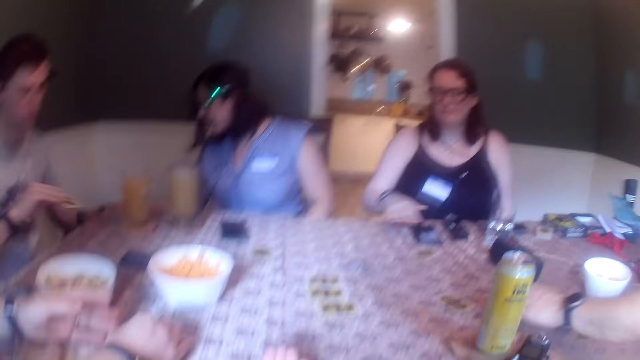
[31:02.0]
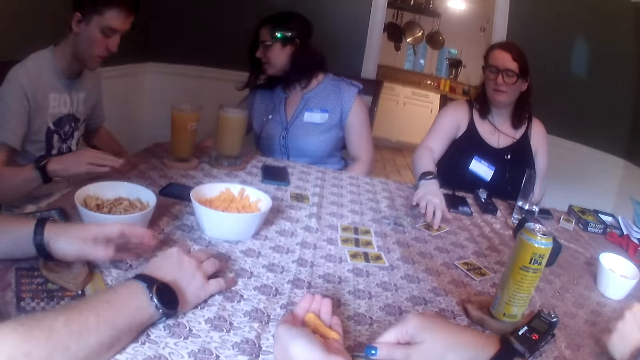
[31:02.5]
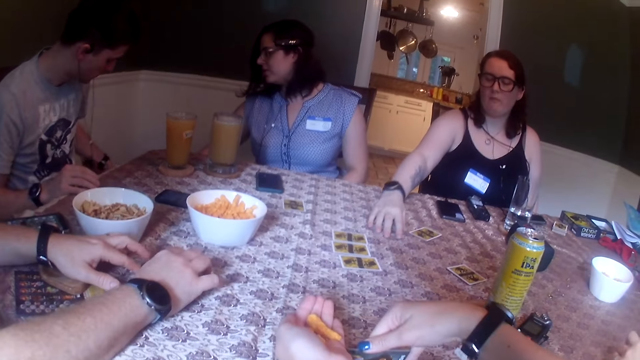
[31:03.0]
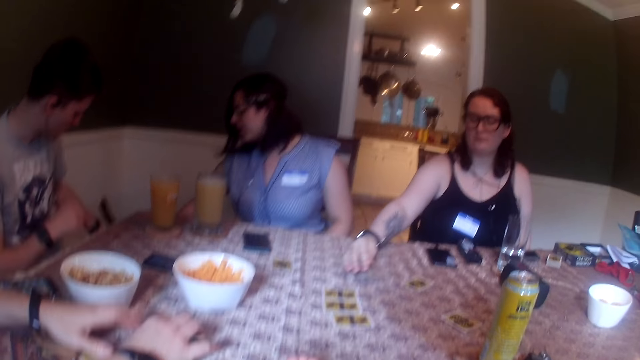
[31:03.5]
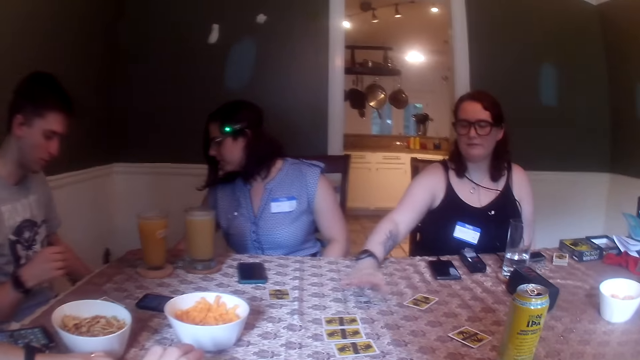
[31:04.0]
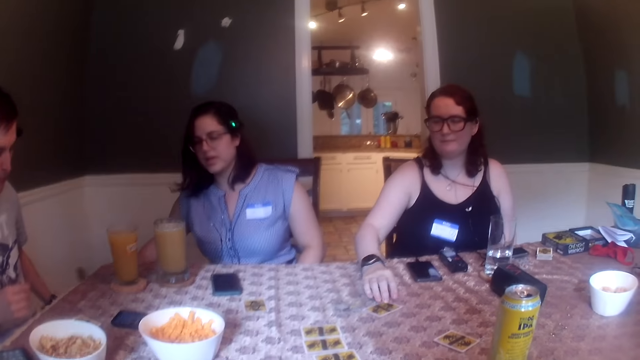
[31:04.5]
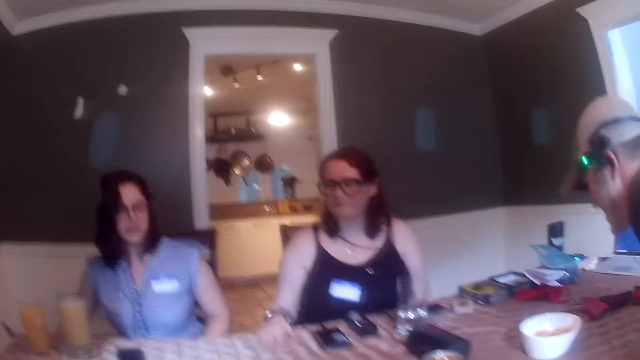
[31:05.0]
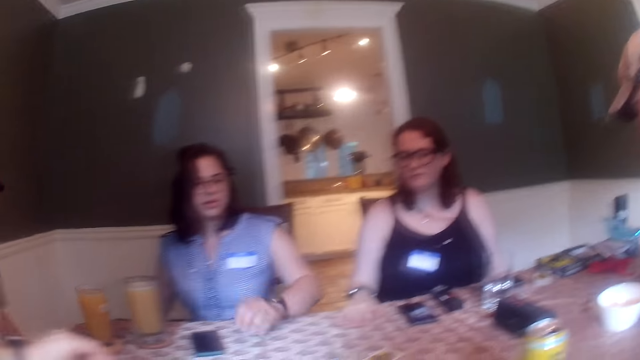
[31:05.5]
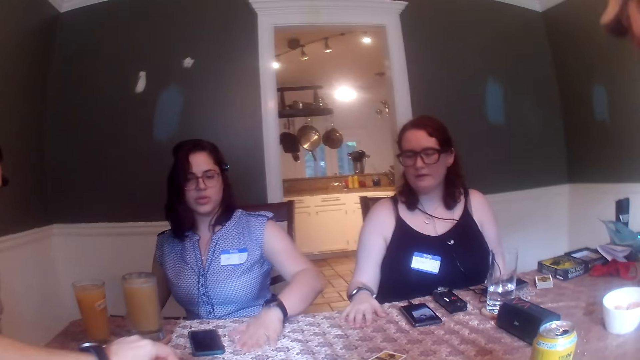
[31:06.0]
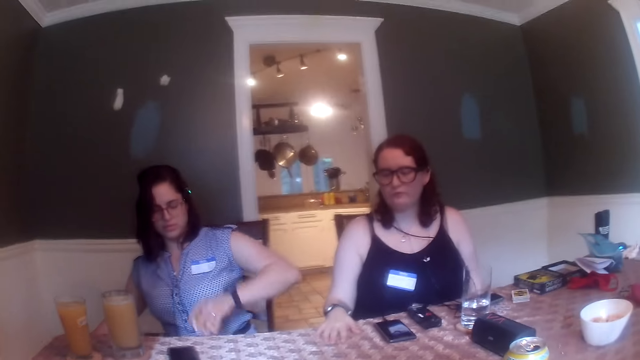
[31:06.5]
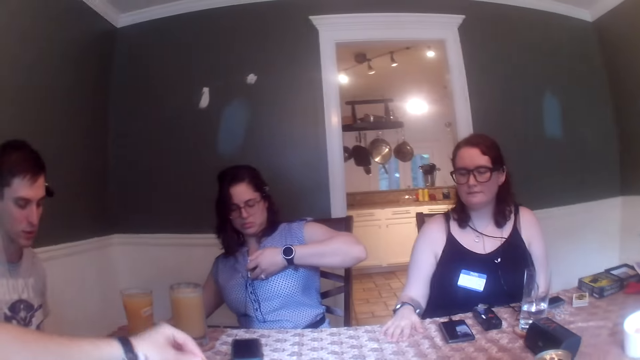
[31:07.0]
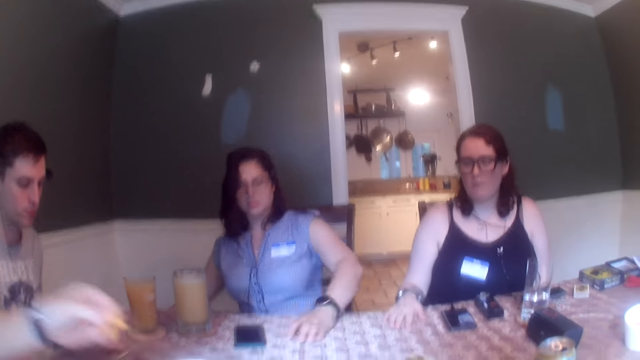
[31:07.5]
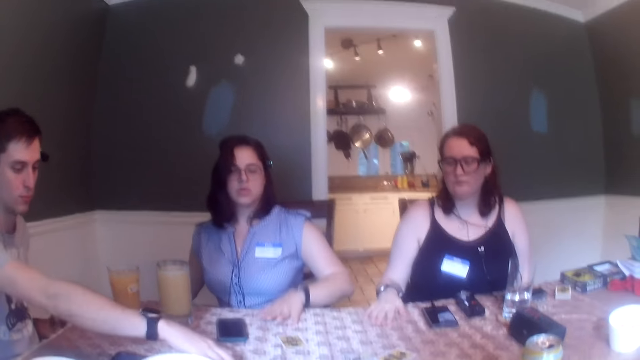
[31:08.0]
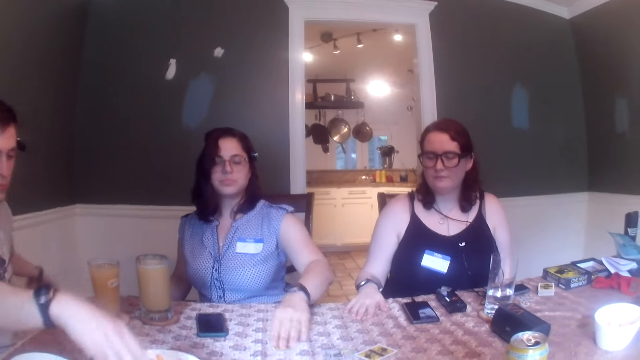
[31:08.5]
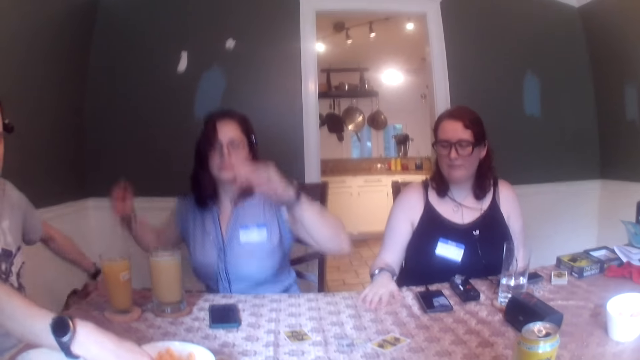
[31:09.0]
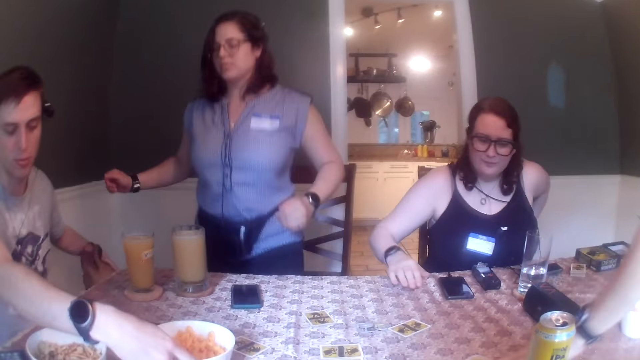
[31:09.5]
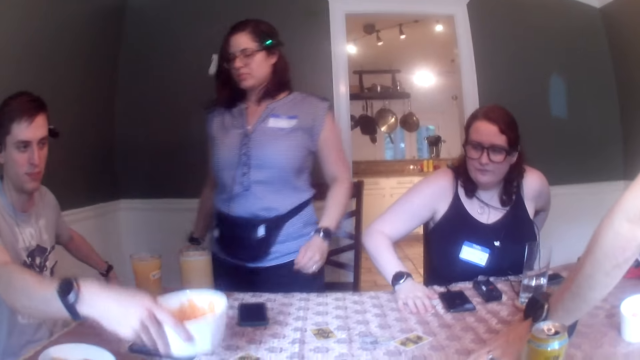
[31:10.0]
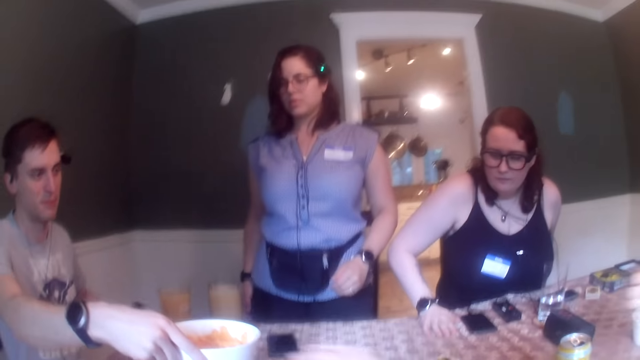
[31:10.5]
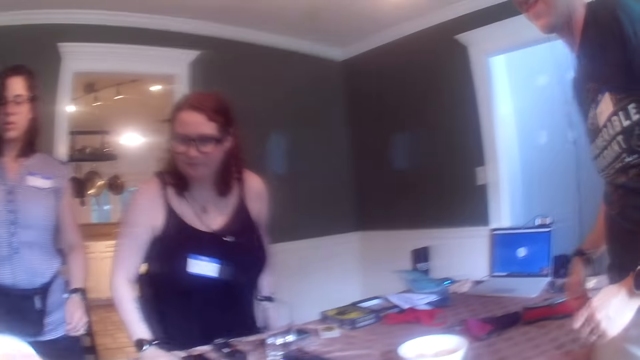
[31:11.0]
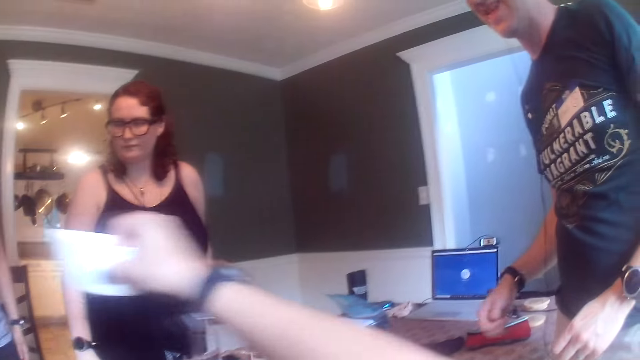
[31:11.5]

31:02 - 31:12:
A man places the card on the table. A woman interacts with the dog. Another woman moves chips on the table with her right hand. The second woman moves the card on the table with her right hand. The first woman takes the card on the table with her left hand. Another man stands. The first woman stares at the card. The first woman moves the card on the table with her left hand. The first woman places the card on the table. The first man touches cards on the table. The first man passes the plate on the table with his right hand to the right hand of the camera wearer. The first man picks a plate. The first woman stands. The second woman stands. The camera wearer passes the plate in her right hand to the right hand of the other man.

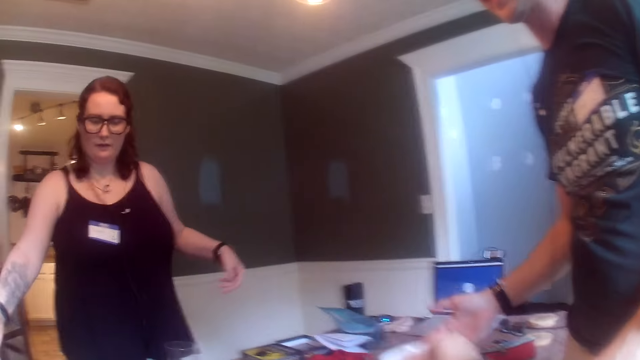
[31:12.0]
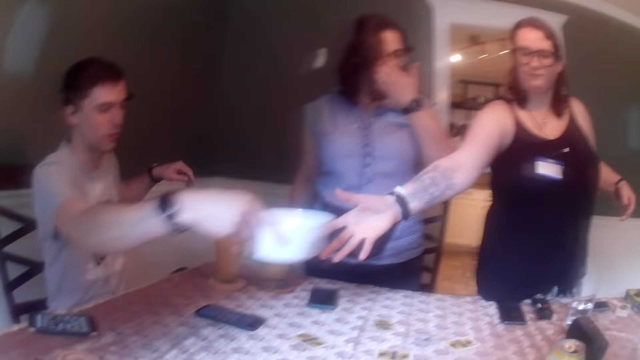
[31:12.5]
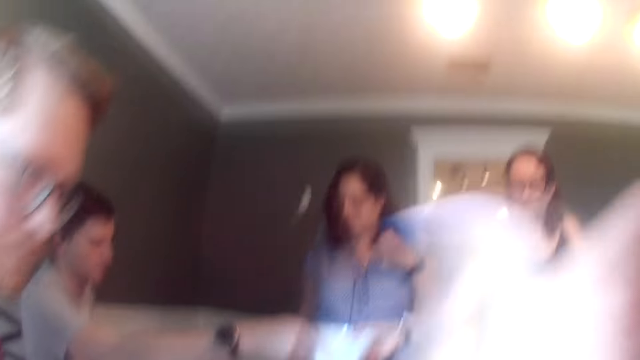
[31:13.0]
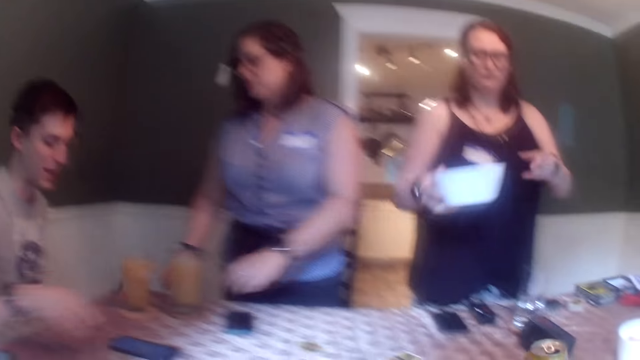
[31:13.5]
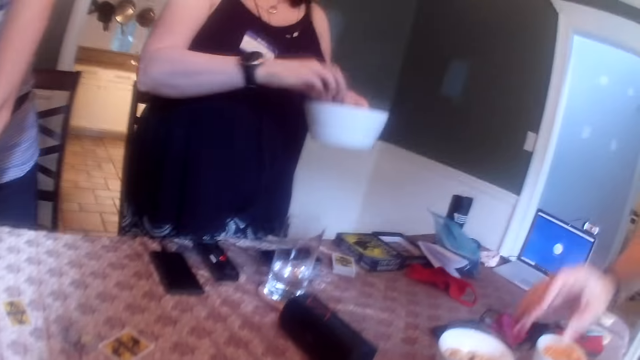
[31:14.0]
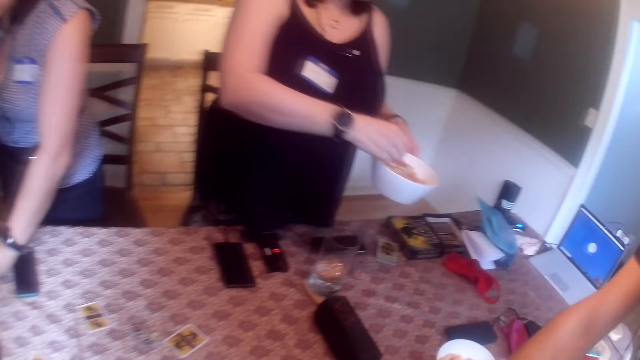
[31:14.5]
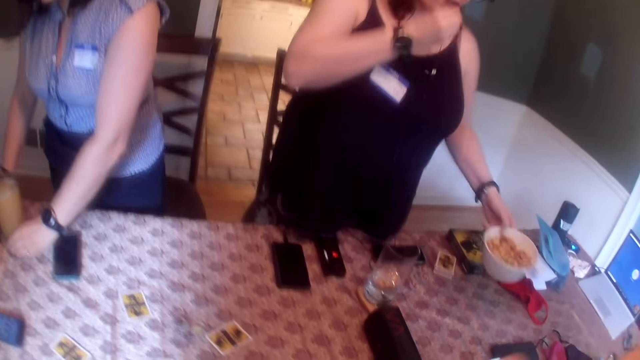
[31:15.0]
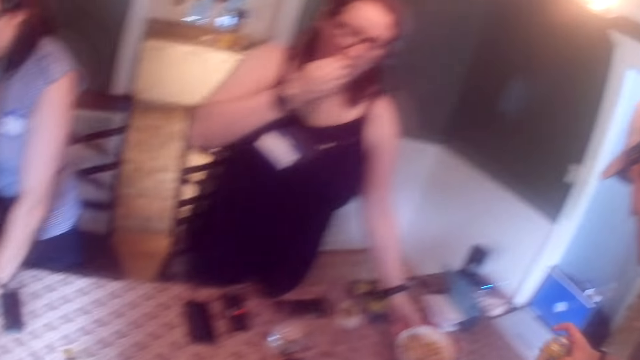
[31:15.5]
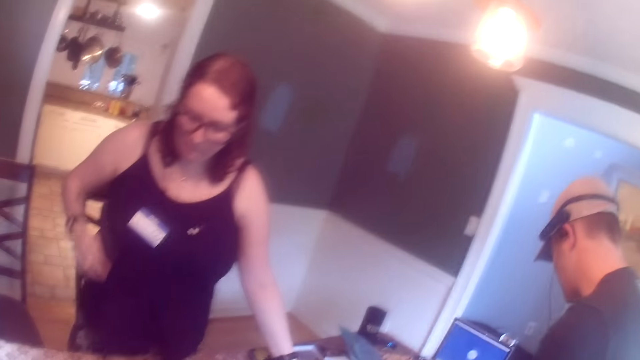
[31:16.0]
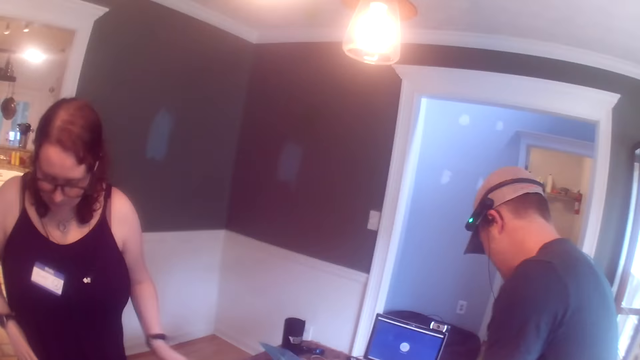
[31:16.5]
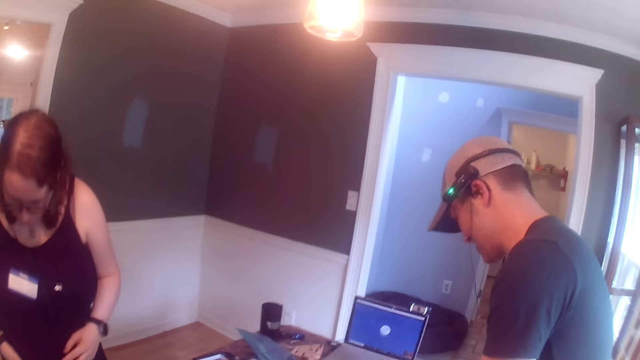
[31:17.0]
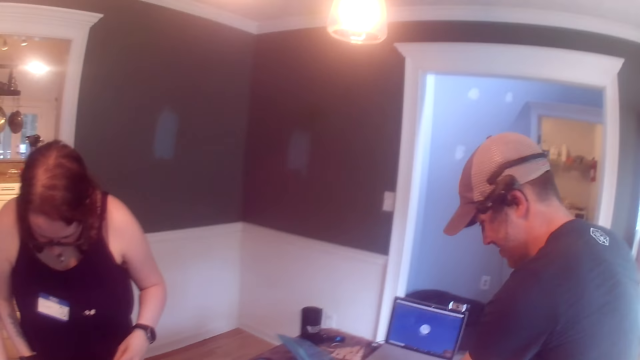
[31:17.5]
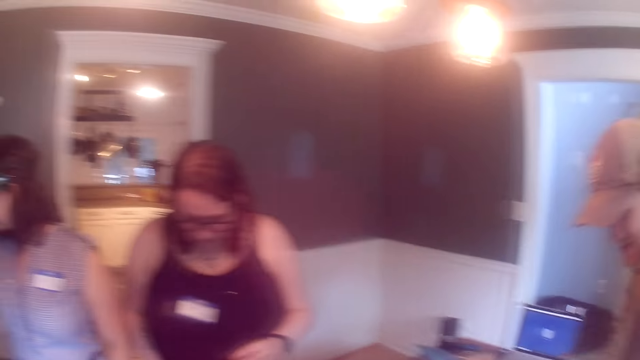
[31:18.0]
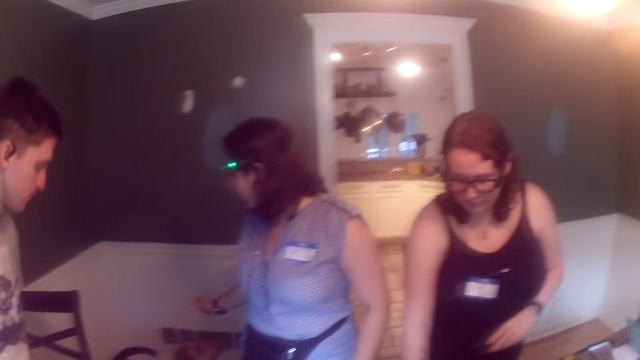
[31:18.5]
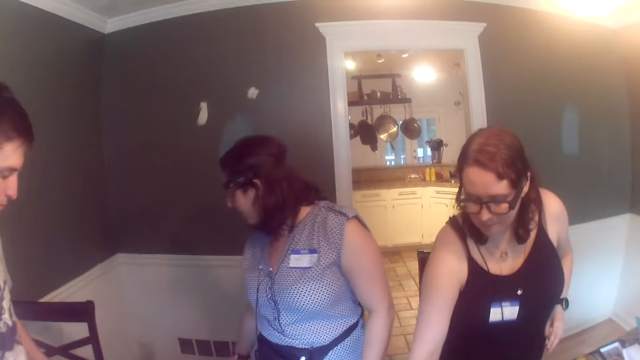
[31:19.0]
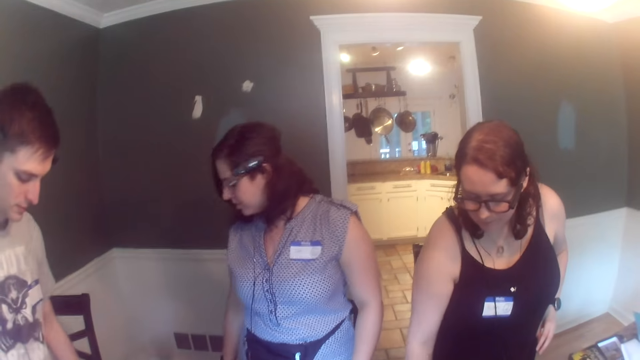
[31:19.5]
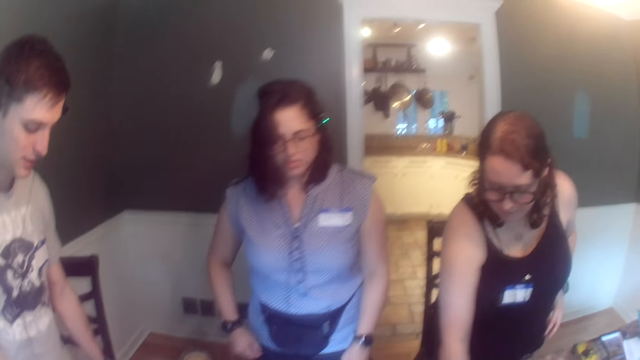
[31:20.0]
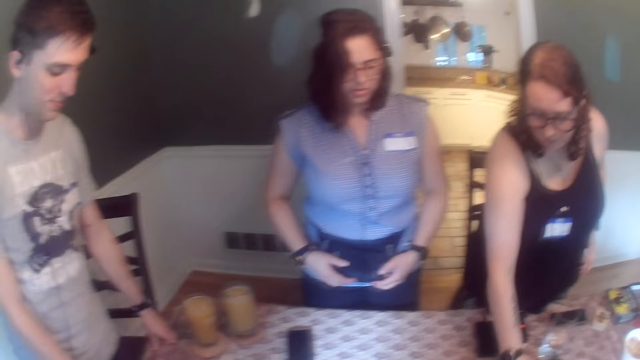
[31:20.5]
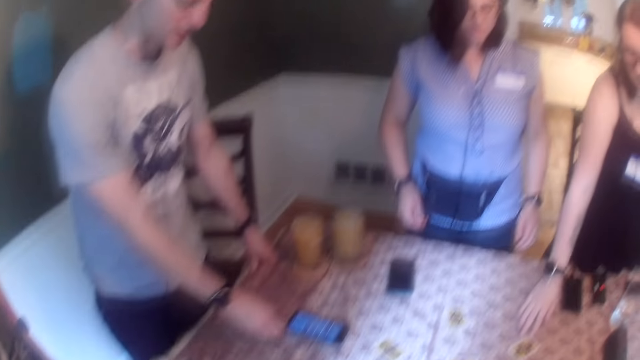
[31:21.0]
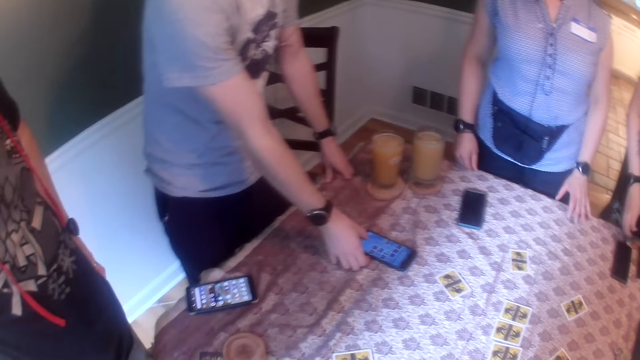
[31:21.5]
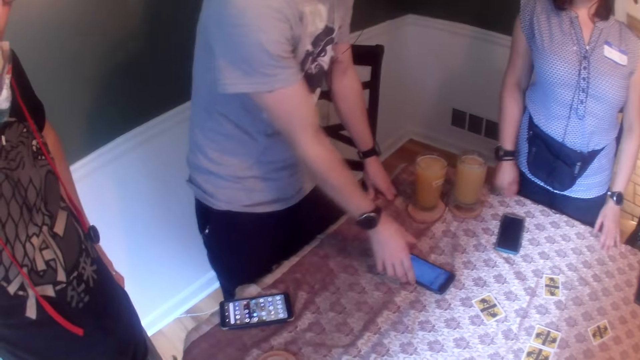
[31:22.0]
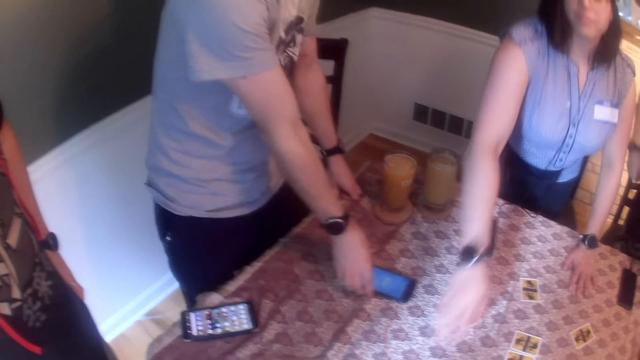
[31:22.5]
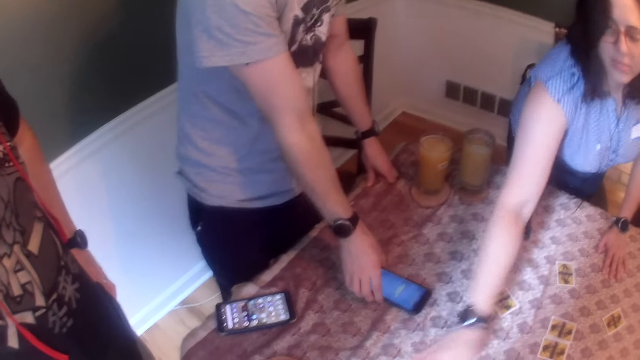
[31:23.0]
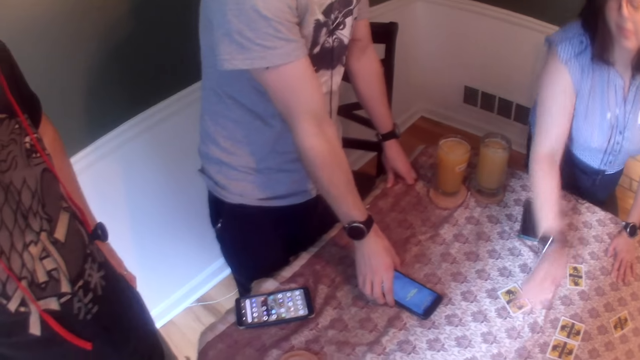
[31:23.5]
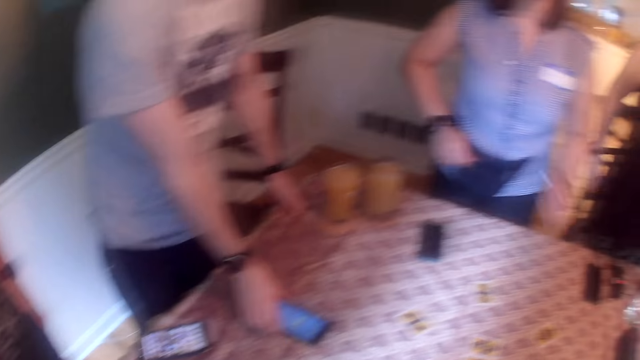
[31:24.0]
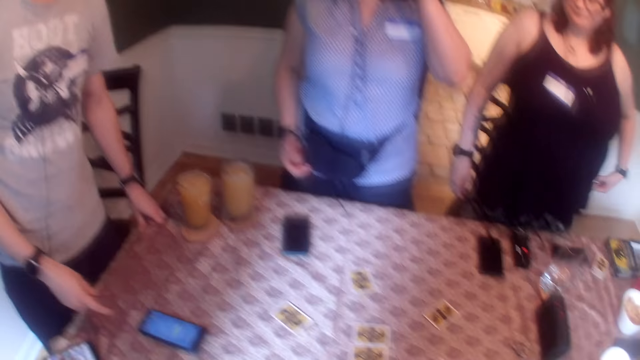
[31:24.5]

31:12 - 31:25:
A man passes the plate in his right hand to the right hand of a woman. The camera wearer places the plate on the table. Another man stands. The woman passes the plate in her right hand to her left hand. The first man stands. The woman eats some cheese puffs from the plate in her left hand with her right hand. The woman picks a snack. The woman drops the plate of cheese puffs in her left hand on the table with her left hand. The camera wearer looks around. Another woman moves cards on the table. The first man operates the phone on the table with his right hand. The second woman places her left hand on the table. The first man moves the card on the table. The second woman moves her hand on the table. The second woman interacts with the camera wearer. The first man moves the phone on the table.
